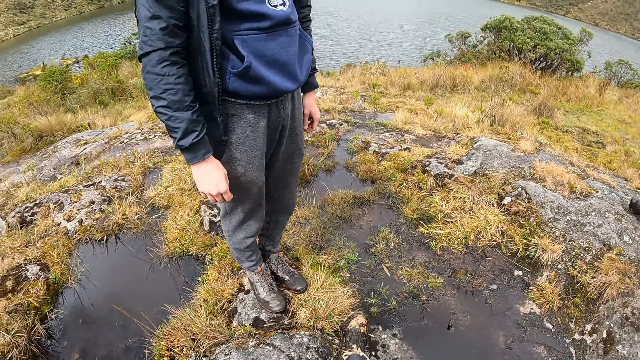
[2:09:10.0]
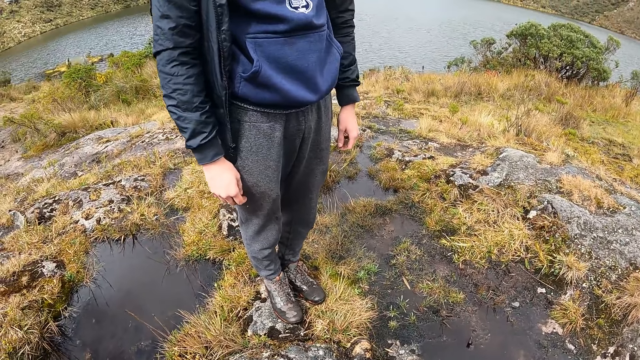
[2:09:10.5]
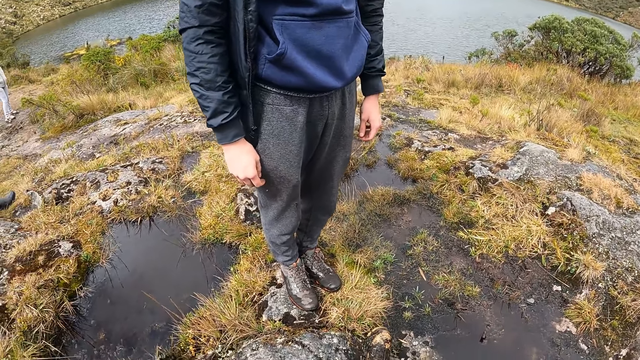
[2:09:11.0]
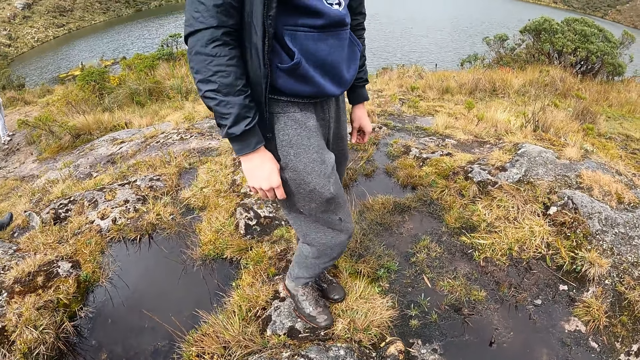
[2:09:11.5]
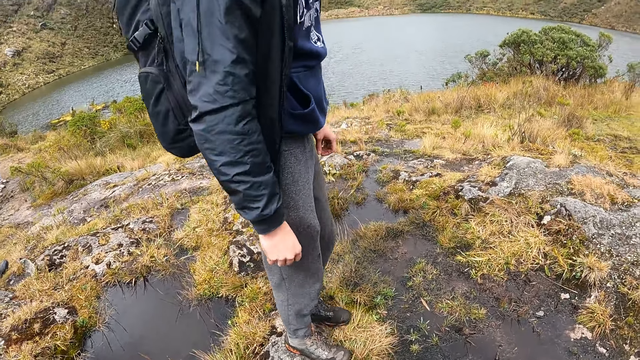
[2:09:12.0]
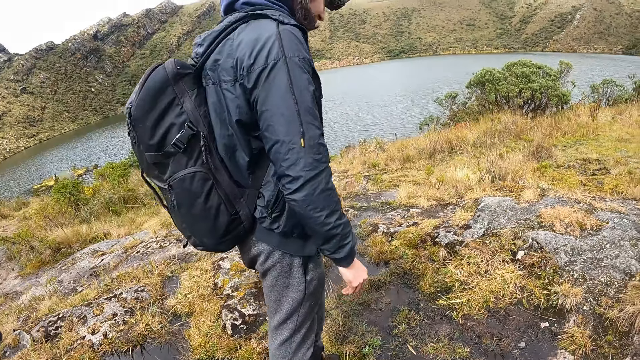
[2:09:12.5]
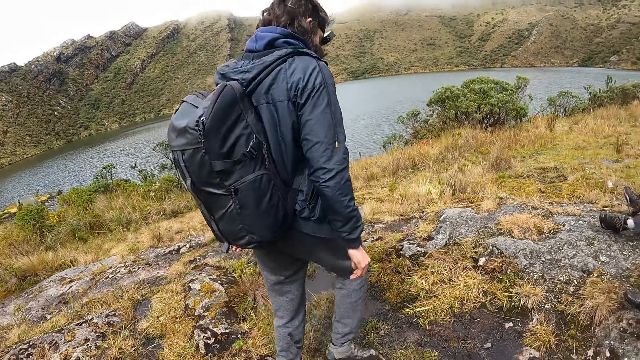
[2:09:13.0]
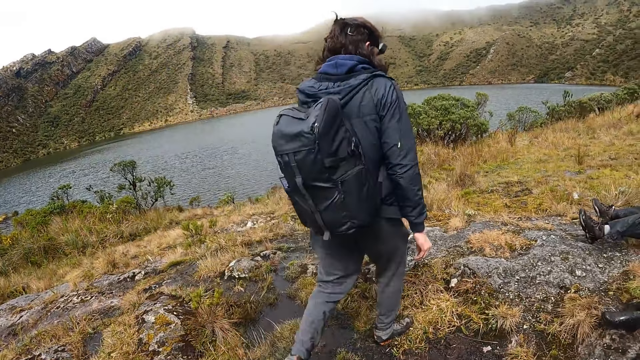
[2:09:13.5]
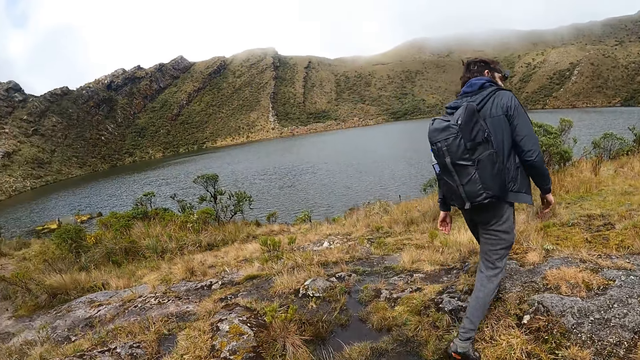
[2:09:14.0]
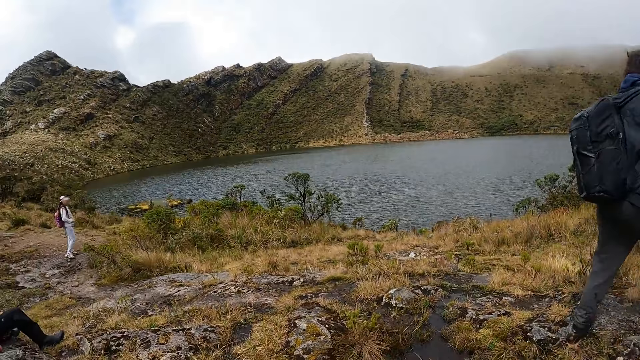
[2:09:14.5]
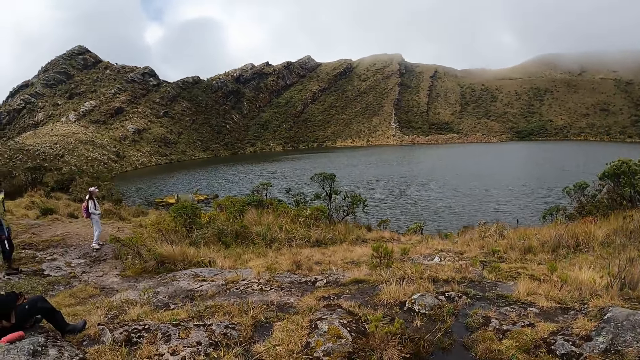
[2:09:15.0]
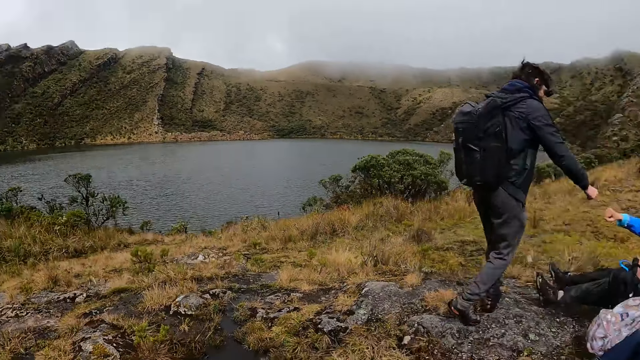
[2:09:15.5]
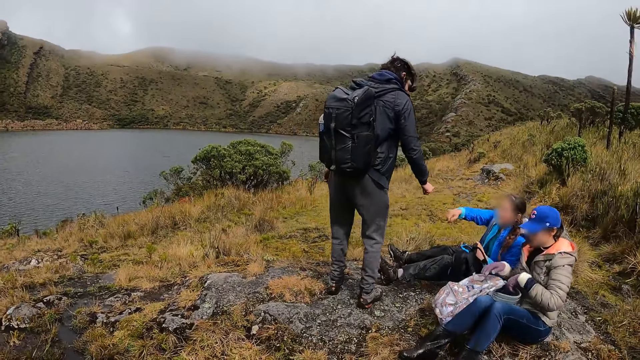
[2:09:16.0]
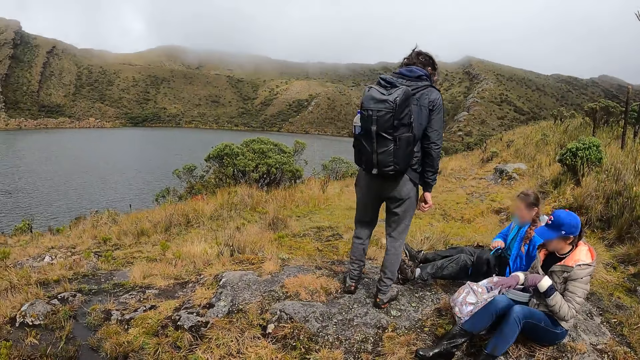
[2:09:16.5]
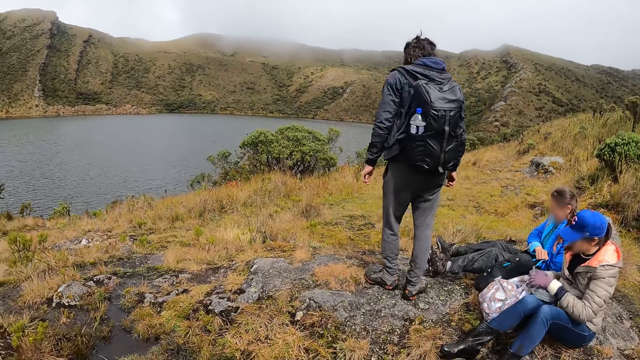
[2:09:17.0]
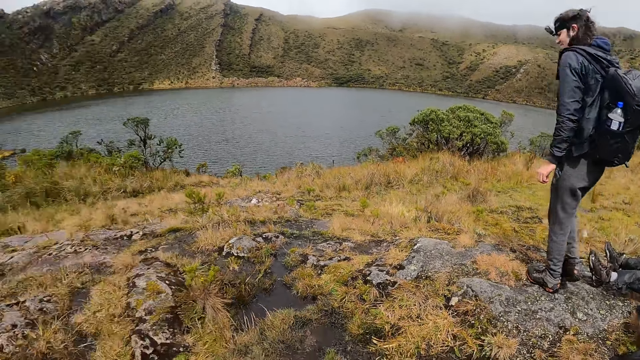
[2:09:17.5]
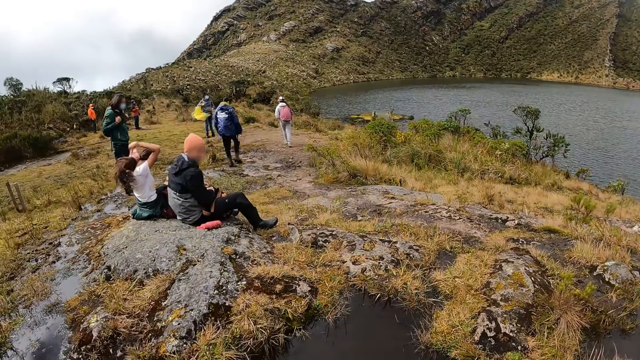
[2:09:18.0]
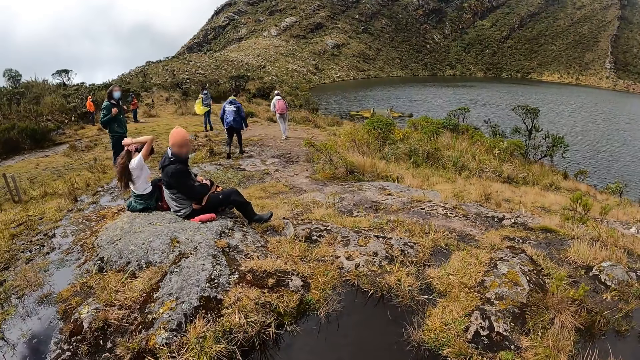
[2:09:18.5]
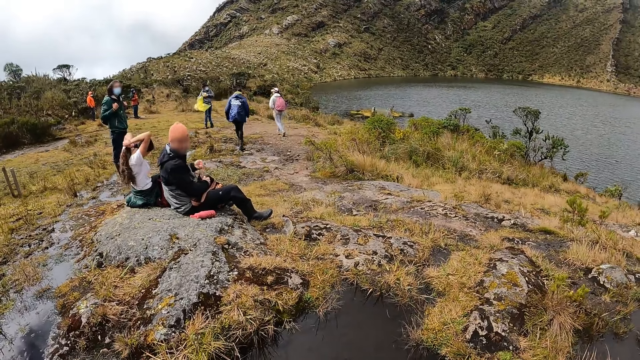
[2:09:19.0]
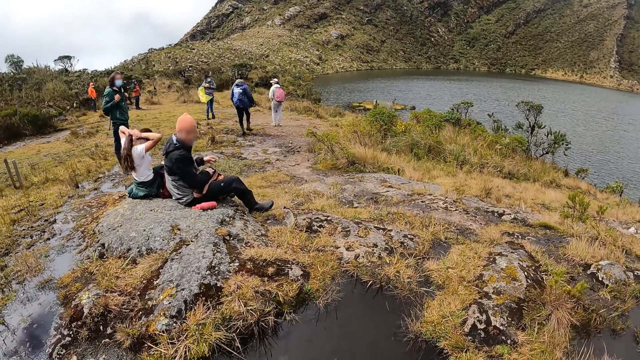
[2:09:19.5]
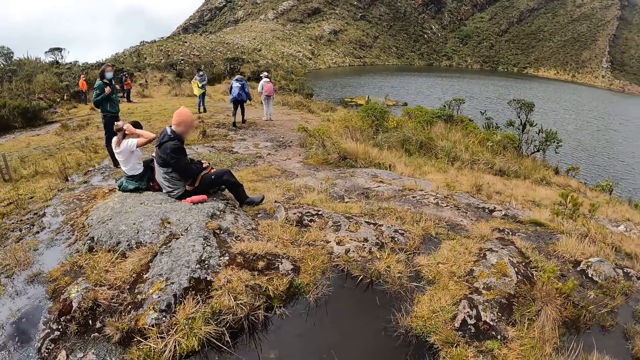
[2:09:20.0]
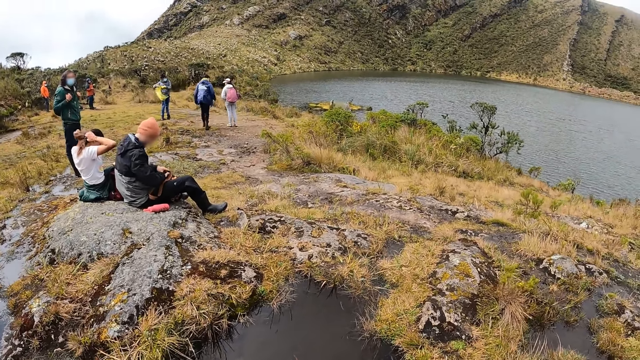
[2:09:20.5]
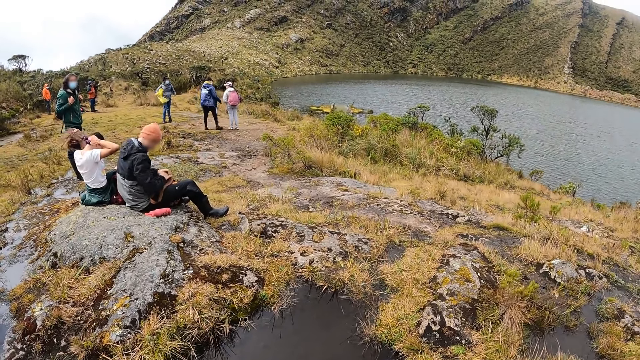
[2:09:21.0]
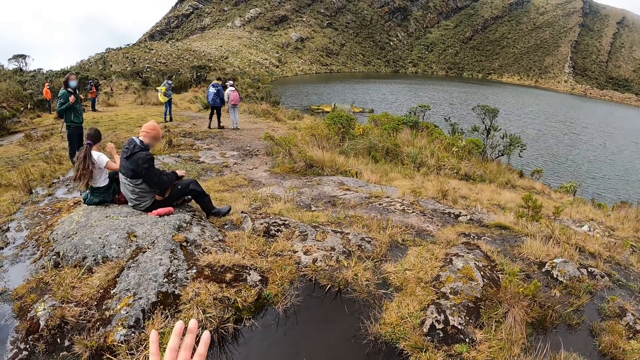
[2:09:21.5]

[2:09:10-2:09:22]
The man walks around. The man fist bumps the first woman. The first woman searches through her bag with both hands. The camera wearer looks around. Another man searches through a bag on his thighs with both hands. A third woman styles her hair with both hands.

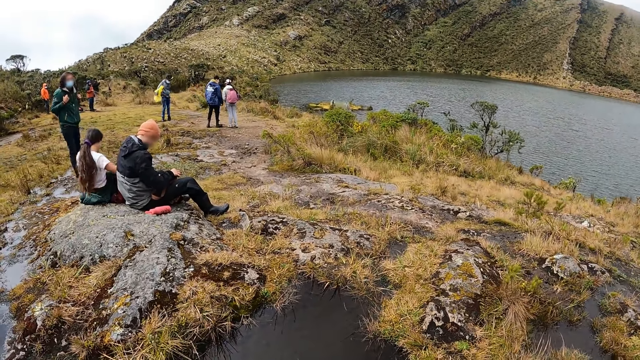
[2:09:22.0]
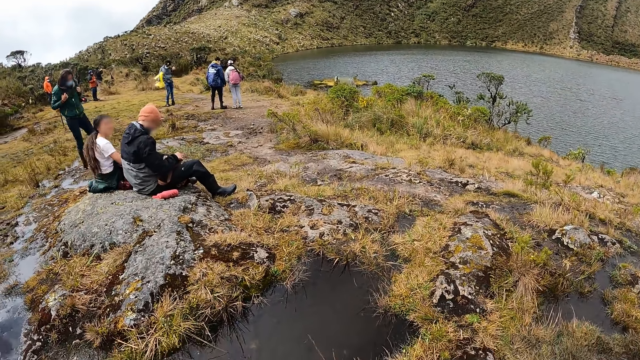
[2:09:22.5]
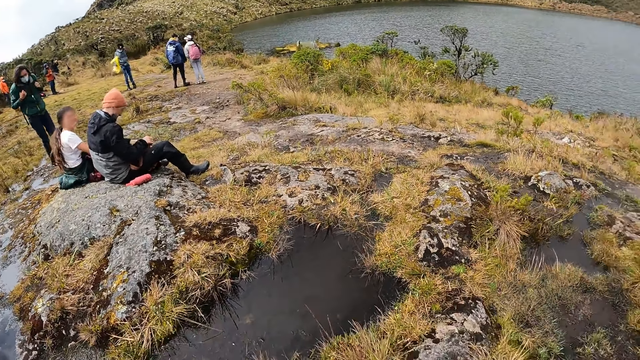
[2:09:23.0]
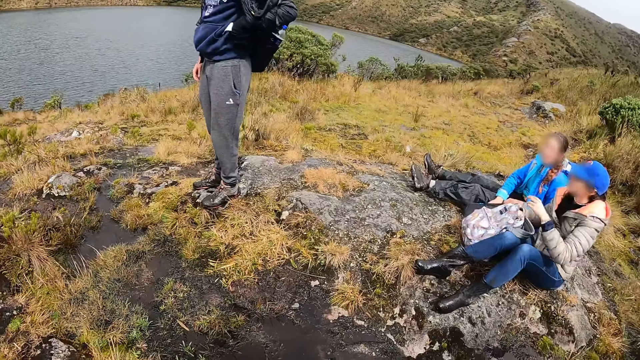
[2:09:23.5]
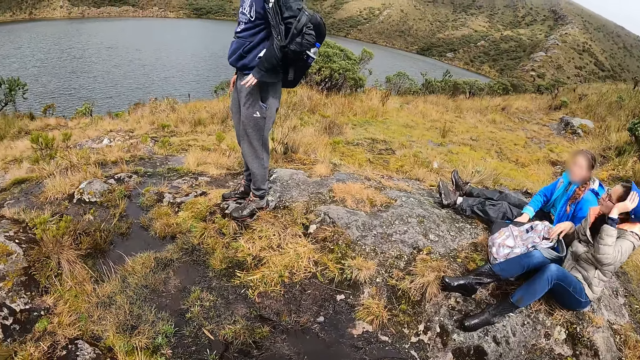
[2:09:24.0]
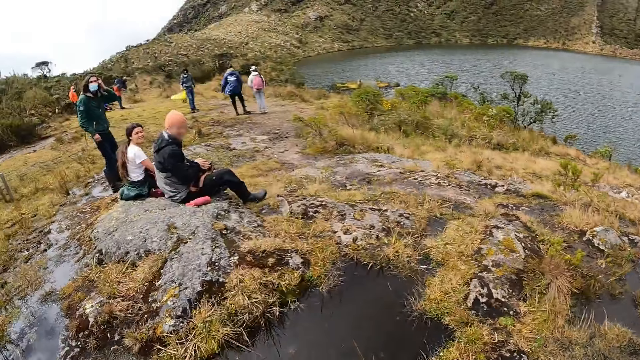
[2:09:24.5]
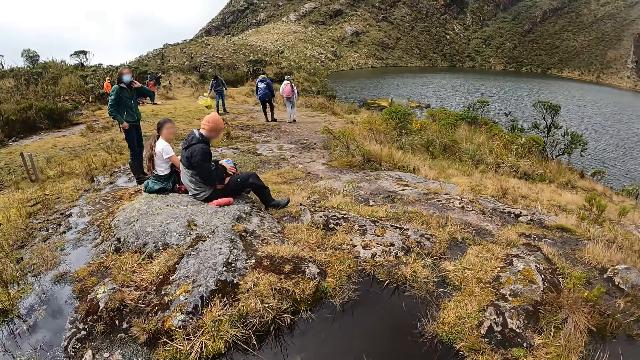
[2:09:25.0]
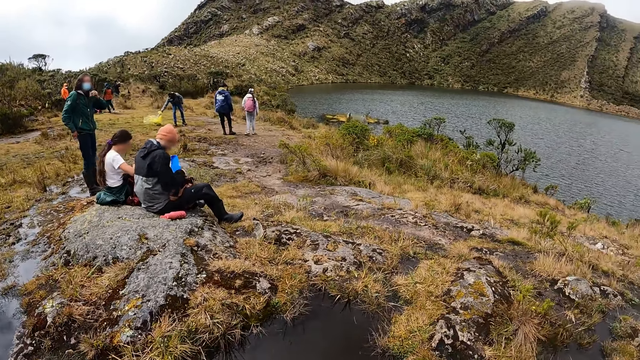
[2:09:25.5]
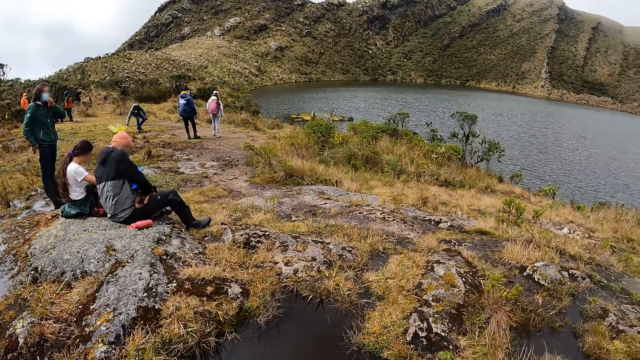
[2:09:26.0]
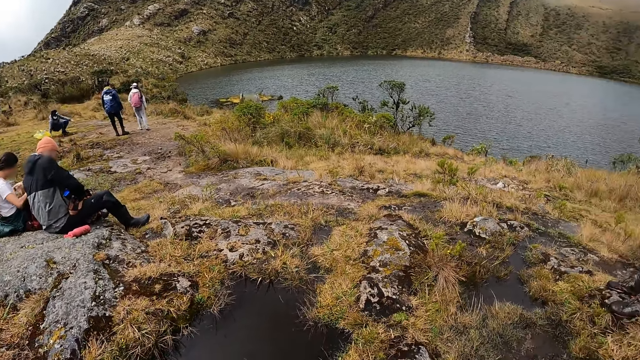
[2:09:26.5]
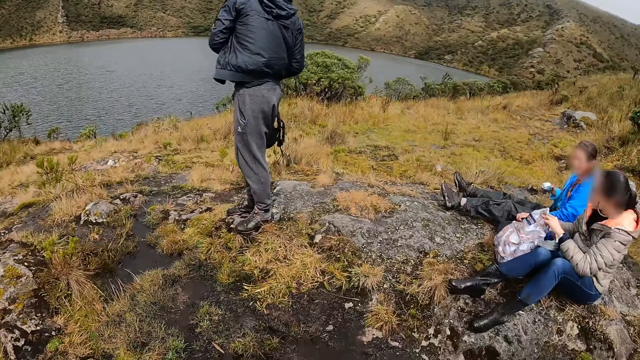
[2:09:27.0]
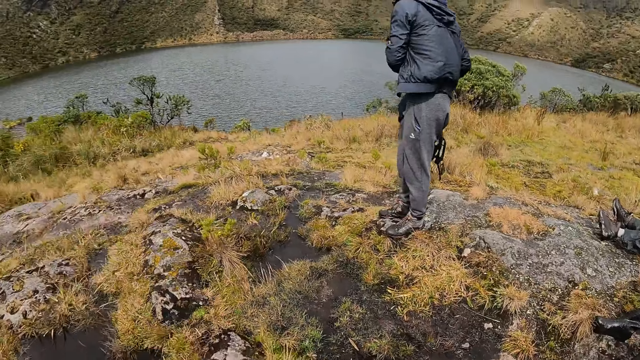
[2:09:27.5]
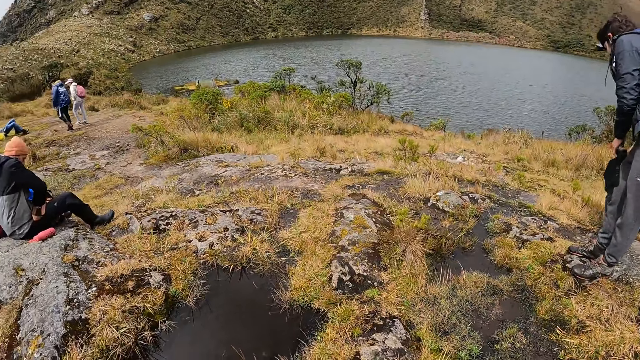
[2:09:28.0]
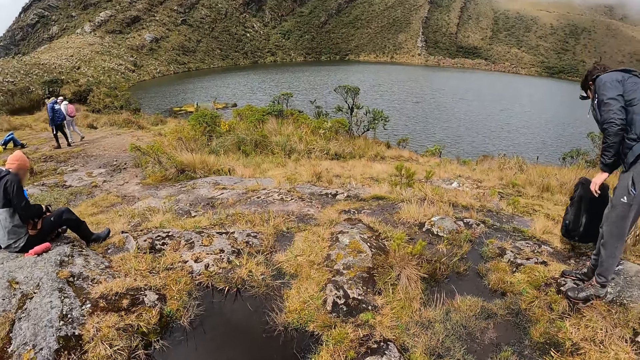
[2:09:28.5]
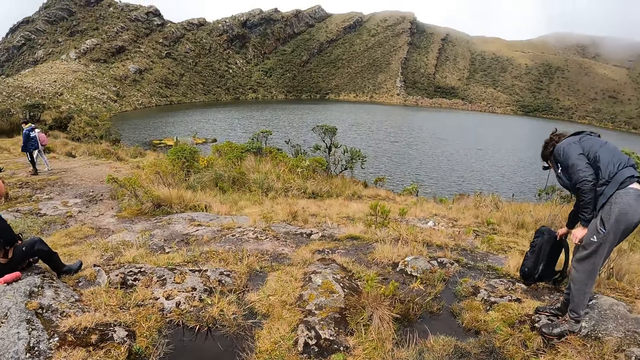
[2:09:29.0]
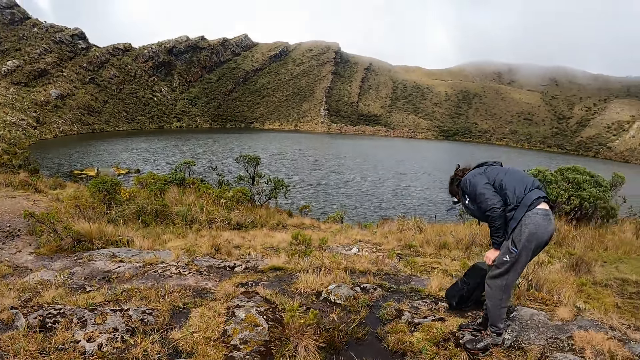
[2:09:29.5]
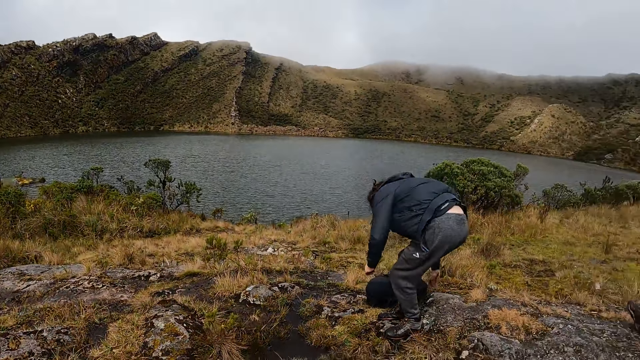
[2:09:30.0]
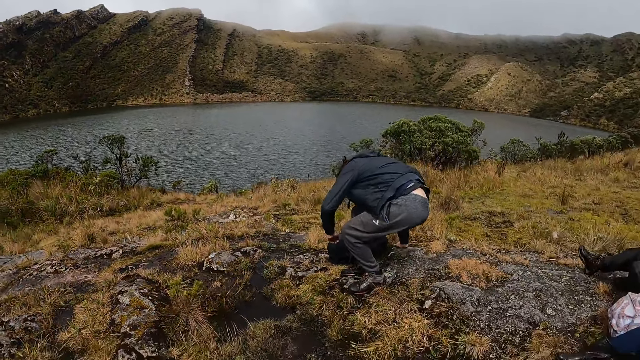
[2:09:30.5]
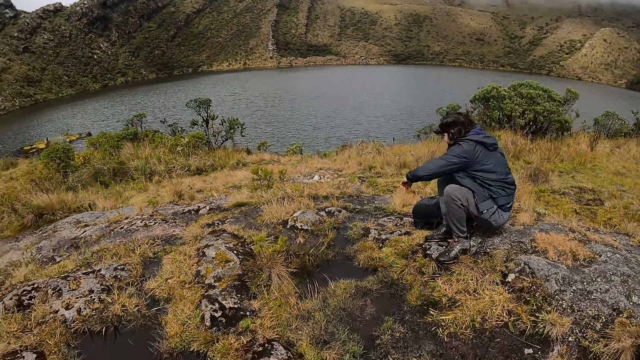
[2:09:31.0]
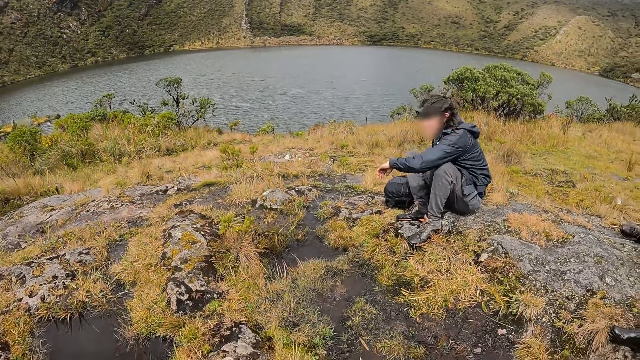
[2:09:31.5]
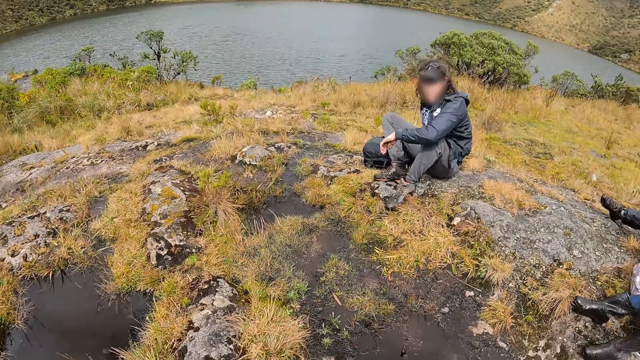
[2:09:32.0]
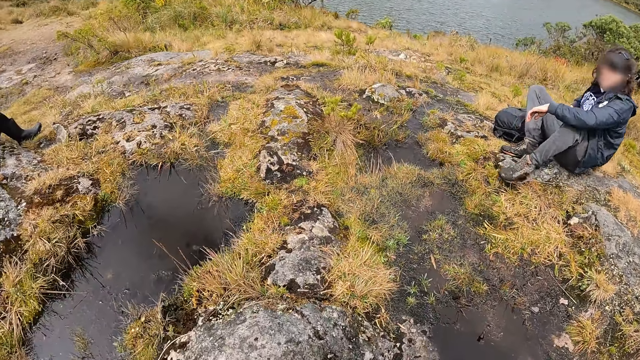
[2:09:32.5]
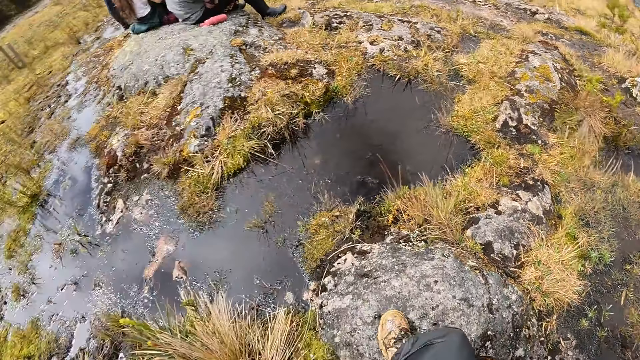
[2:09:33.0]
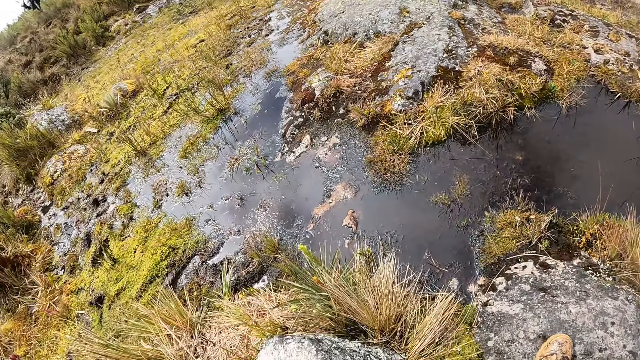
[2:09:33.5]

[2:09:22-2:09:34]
The first man puts off a bag strap from his left arm. The second woman removes her face cap from her head with her left hand. The camera wearer looks at the first man. They look around. The third woman and the other man converse with the second woman and the first woman. The other man picks up a book from the bag in his thighs with his left hand. The camera wearer looks at the first man and looks around. The first man places the bag in his right hand on the ground. The first man sits on the ground or rock. The camera wearer looks around.
